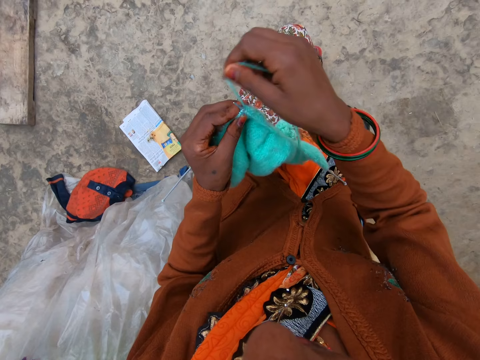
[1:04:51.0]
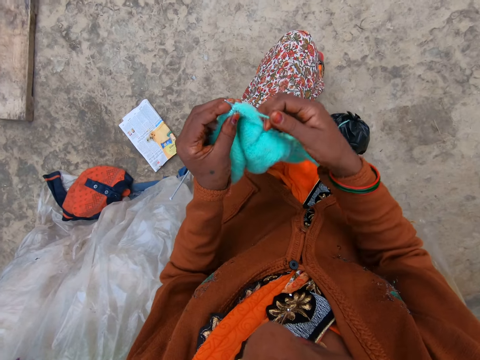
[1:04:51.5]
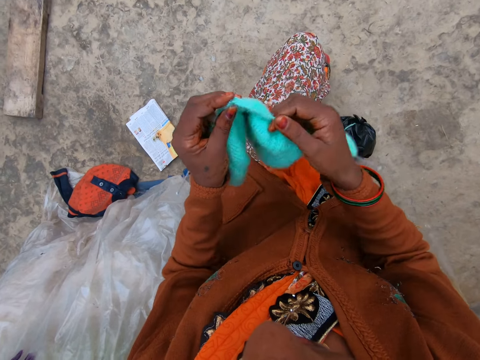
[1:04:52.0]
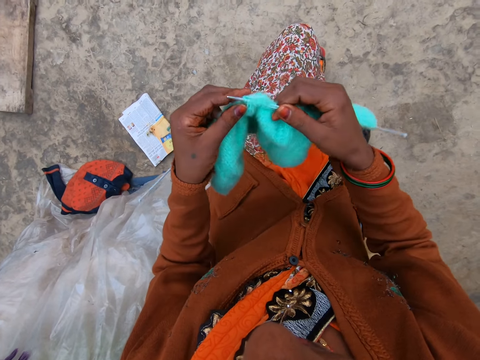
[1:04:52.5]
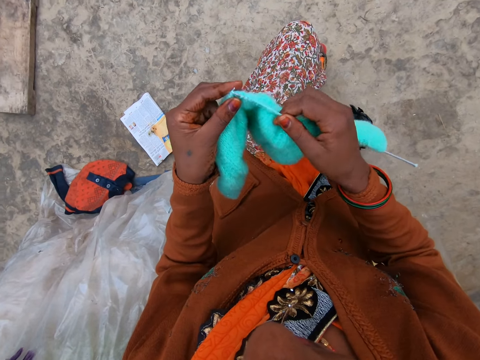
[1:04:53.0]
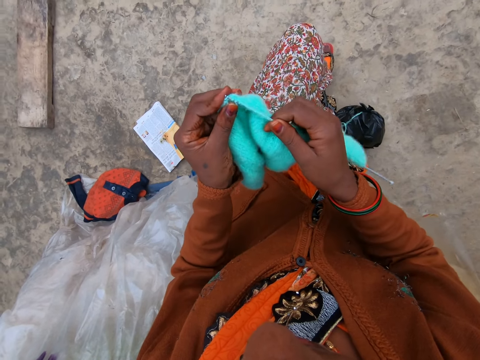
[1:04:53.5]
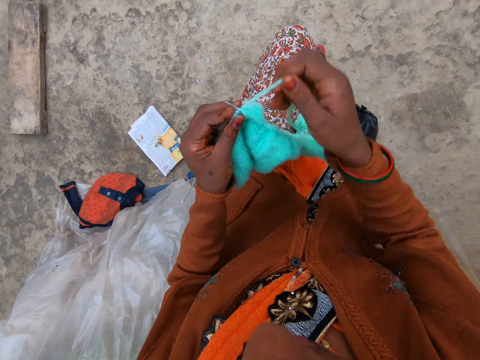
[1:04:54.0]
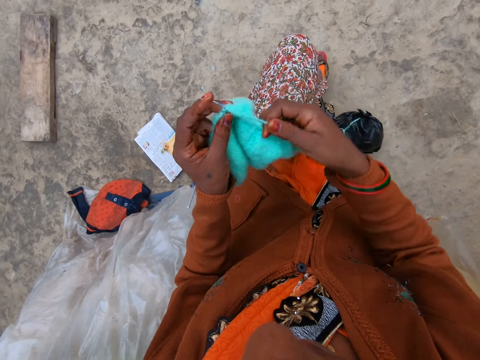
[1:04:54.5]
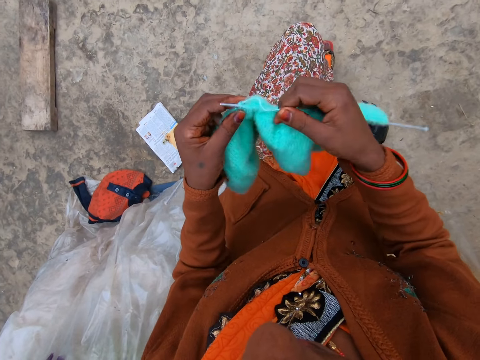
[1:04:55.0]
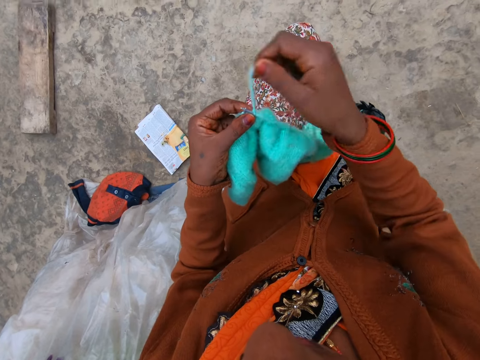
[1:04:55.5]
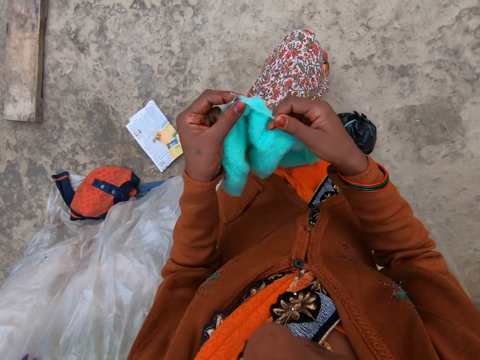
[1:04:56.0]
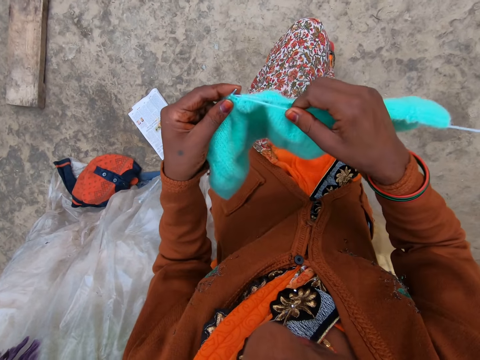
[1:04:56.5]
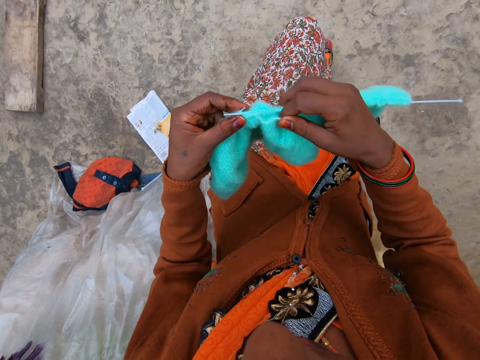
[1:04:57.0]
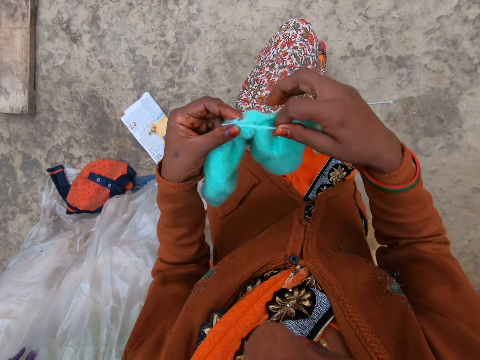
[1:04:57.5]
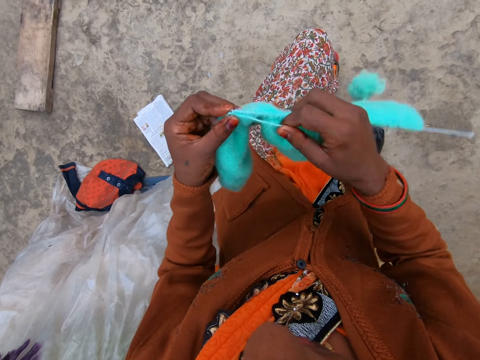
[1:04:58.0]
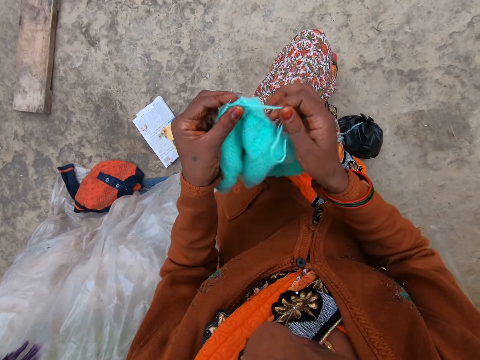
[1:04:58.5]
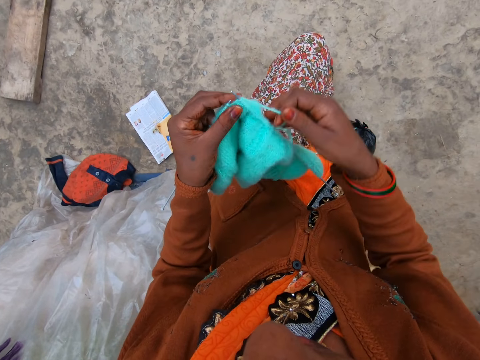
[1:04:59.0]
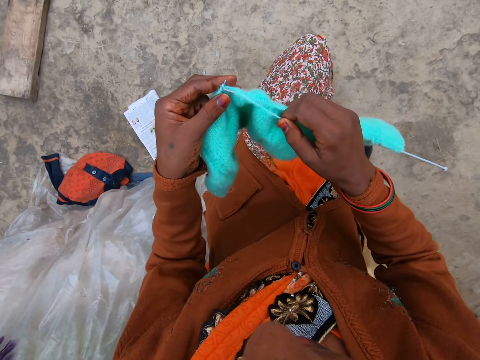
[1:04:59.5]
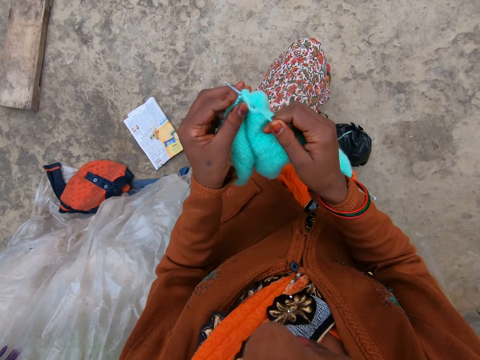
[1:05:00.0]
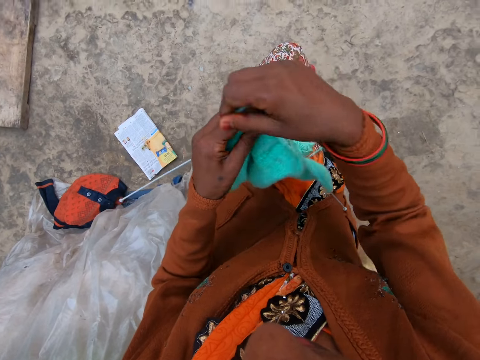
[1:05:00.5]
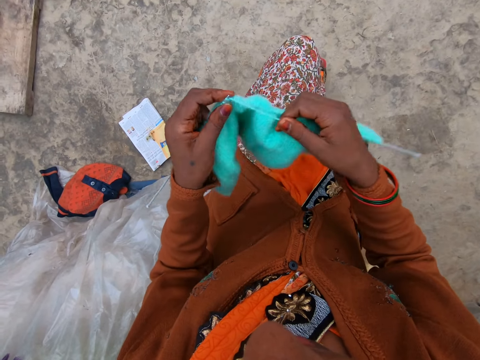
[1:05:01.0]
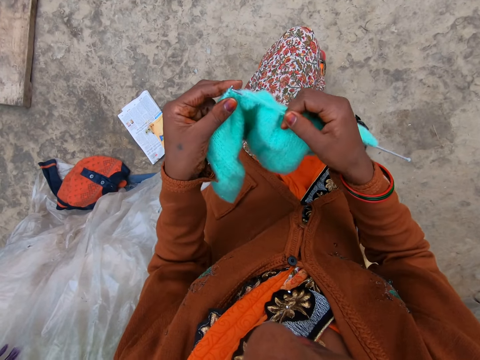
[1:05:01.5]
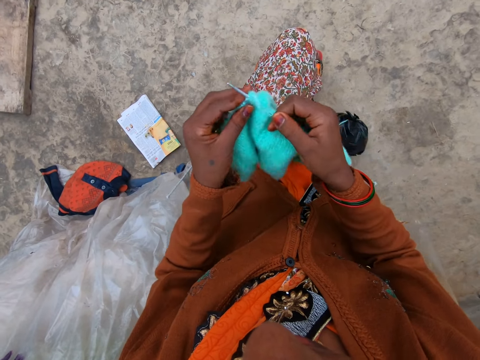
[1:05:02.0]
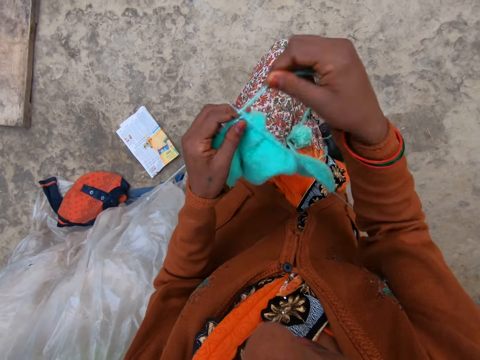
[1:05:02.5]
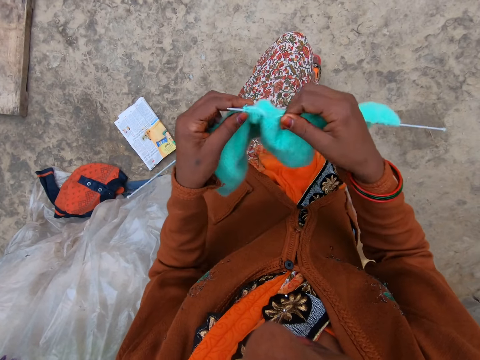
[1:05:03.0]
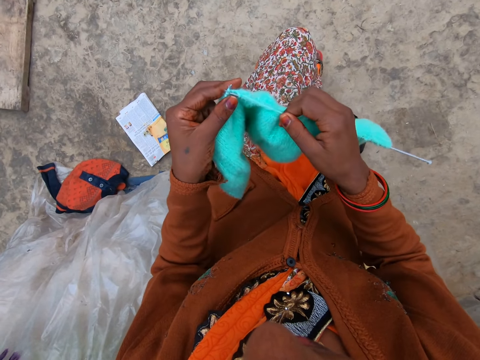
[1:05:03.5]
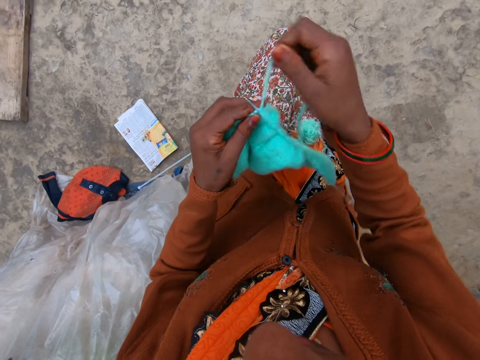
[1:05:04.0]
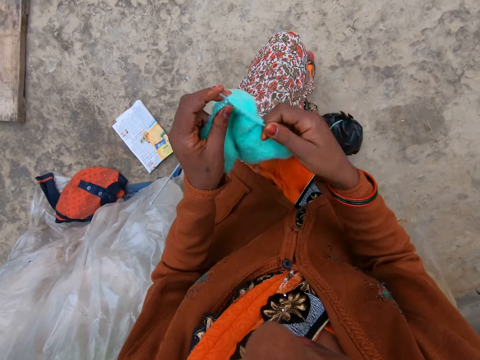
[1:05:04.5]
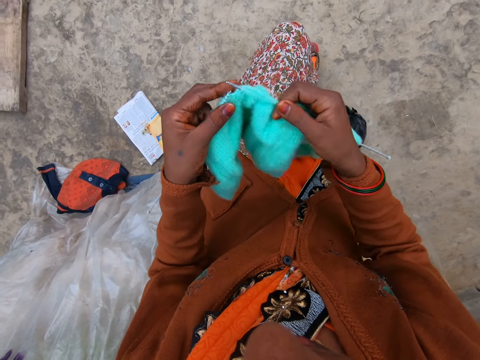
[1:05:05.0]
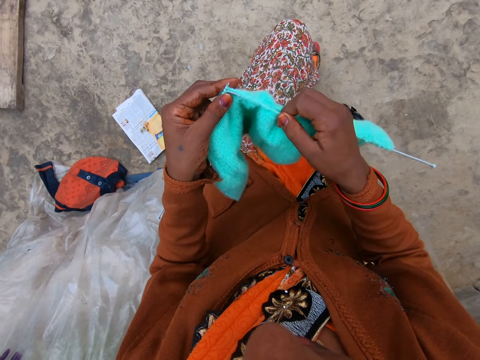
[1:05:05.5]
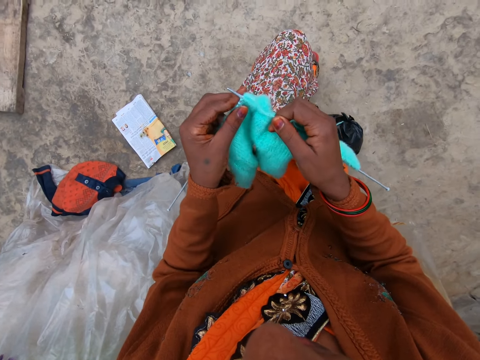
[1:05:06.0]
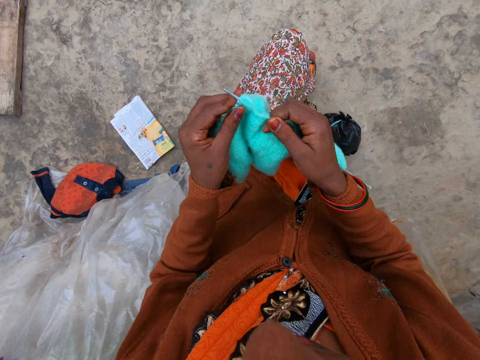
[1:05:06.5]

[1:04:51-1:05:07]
The camera wearer coils a knitting thread on a knitting needle. They knit a piece of fabric with the knitting needle. They coil the knitting thread on the knitting needle. They knit the piece of fabric with the knitting needle. They coil the knitting thread on the knitting needle. They knit the piece of fabric with the knitting needle. They coil the knitting thread on the knitting needle. They knit the piece of fabric with the knitting needle. They coil the knitting thread on the knitting needle. They knit the piece of fabric with the knitting needle. They coil the knitting thread on the knitting needle. They knit the piece of fabric with the knitting needle. They coil the knitting thread on the knitting needle. They knit the piece of fabric with the knitting needle. They coil the knitting thread on the knitting needle. They knit the piece of fabric with the knitting needle.

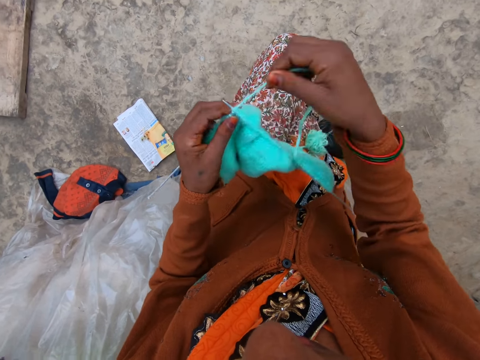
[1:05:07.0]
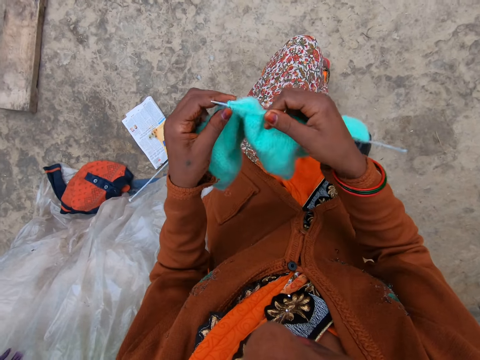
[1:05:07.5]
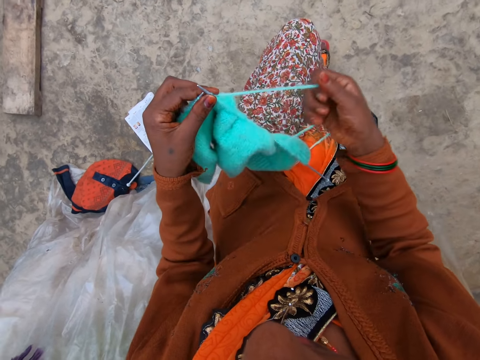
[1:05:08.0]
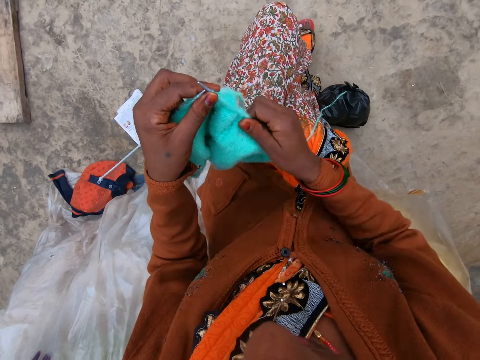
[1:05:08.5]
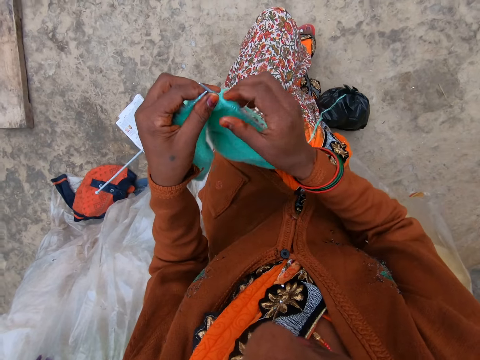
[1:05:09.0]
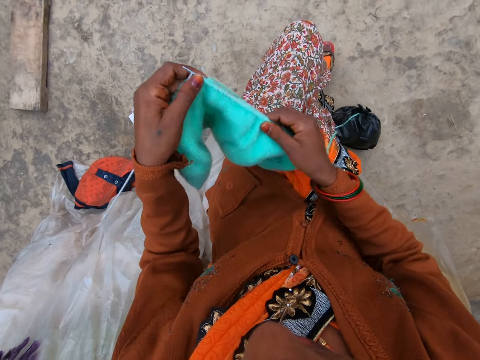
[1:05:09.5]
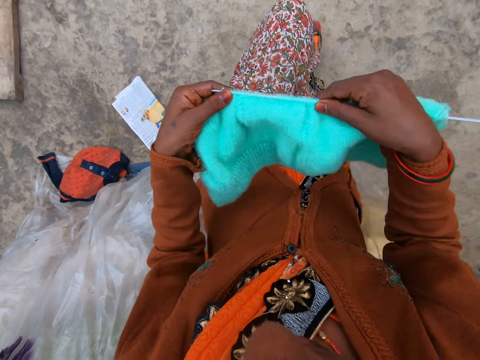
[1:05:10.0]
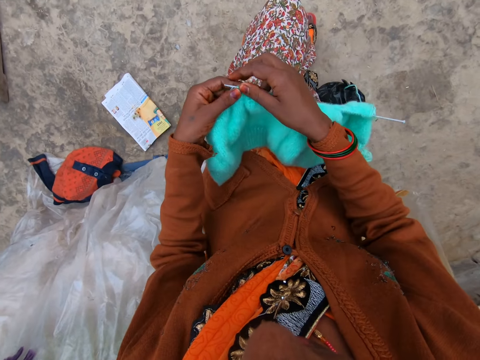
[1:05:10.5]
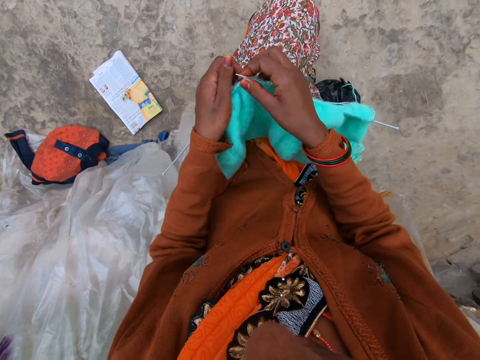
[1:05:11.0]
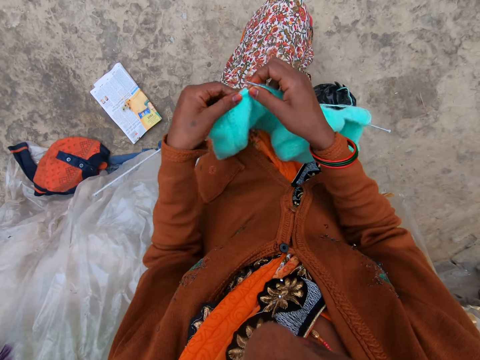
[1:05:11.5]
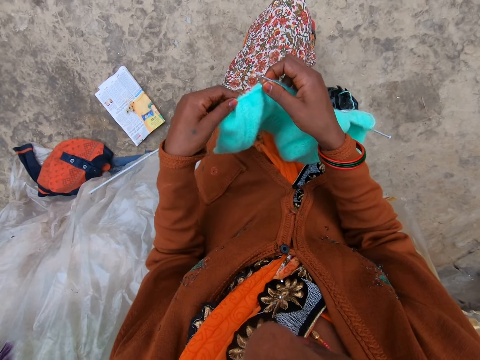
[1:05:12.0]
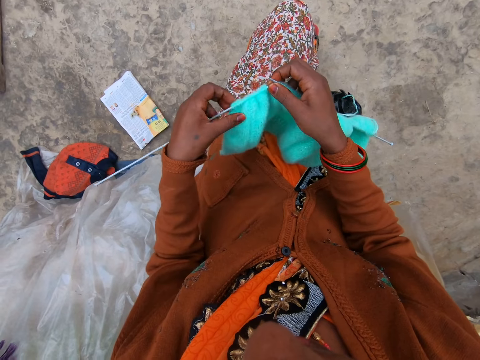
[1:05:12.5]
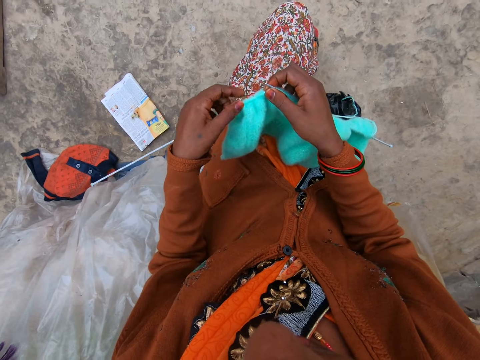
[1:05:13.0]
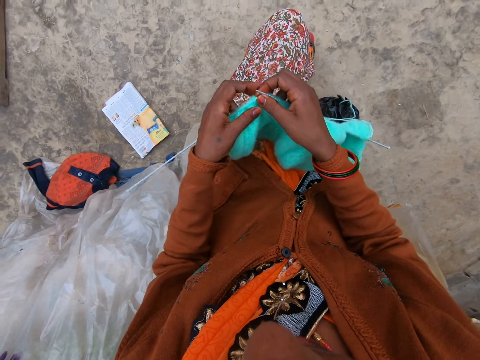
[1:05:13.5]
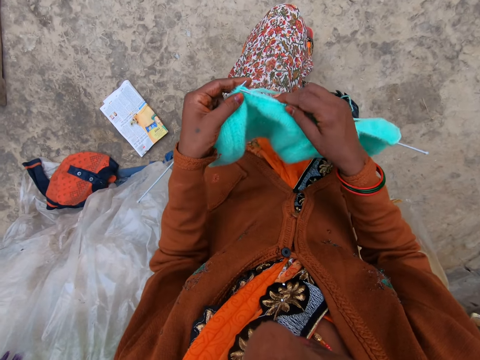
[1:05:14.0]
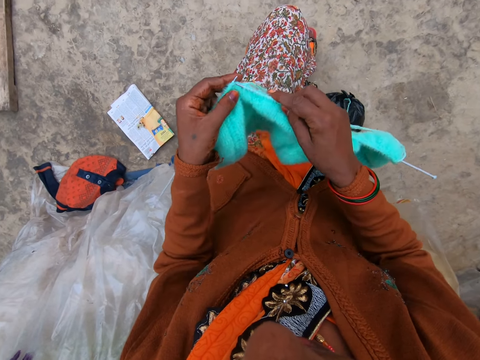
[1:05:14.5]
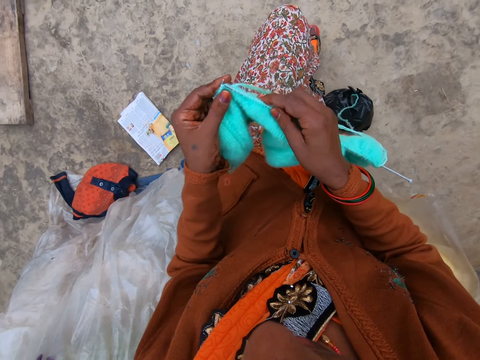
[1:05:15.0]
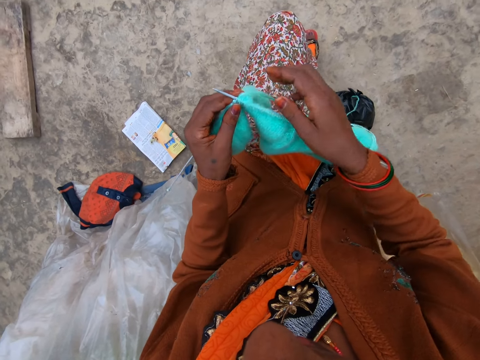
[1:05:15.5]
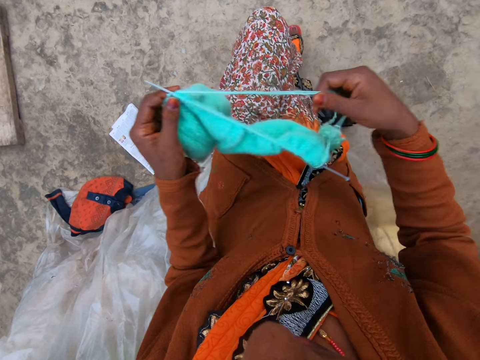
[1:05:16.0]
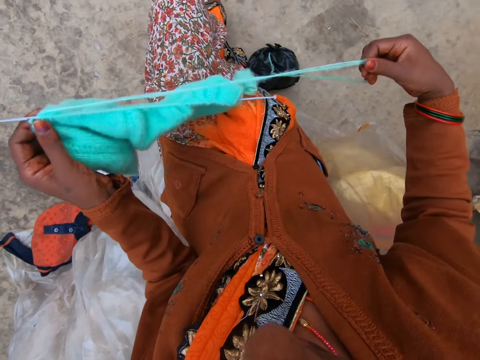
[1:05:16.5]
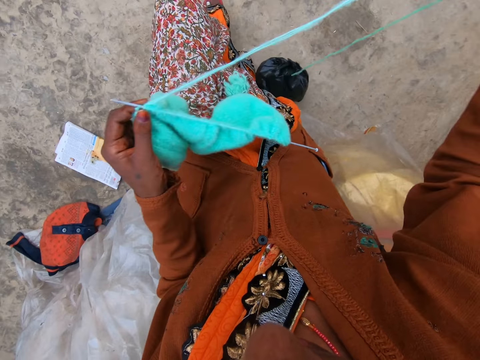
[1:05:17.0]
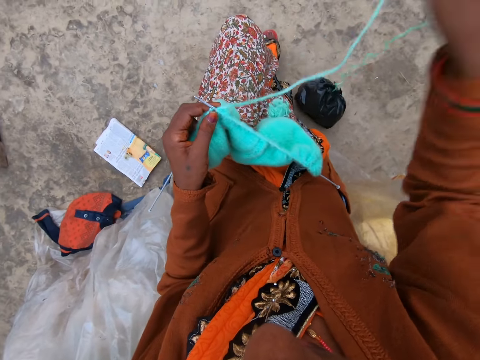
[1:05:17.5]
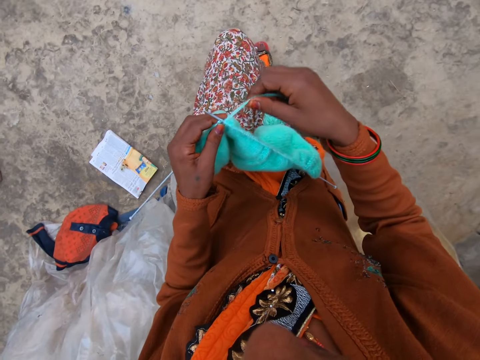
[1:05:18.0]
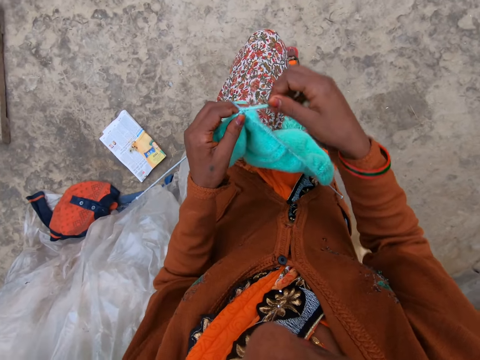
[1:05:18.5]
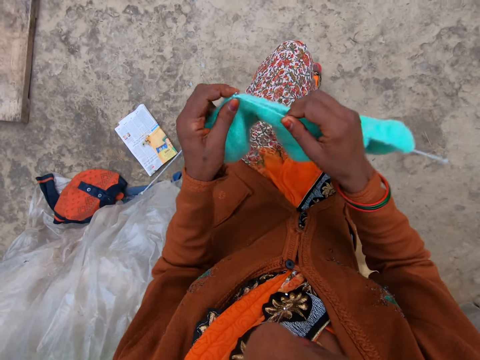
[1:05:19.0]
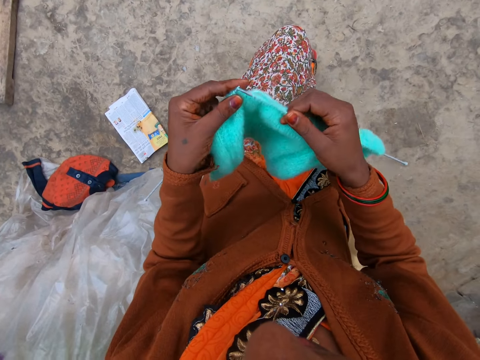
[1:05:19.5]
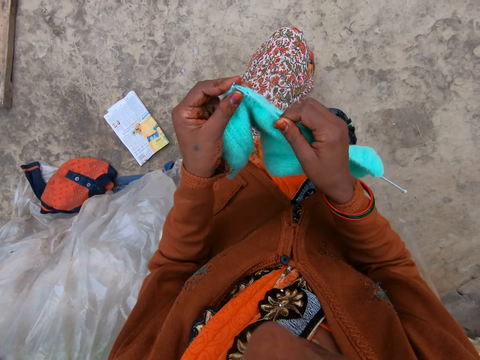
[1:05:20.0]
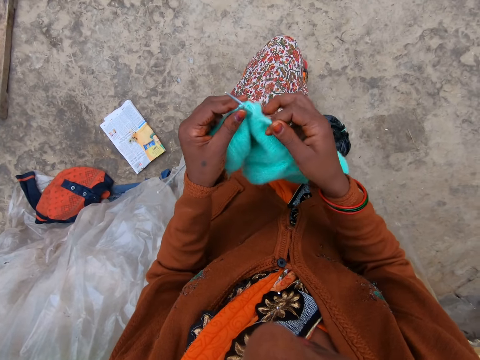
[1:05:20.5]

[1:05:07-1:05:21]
The camera wearer coils a knitting thread on a knitting needle. She knits a piece of fabric with the knitting needle. She straightens the knitting thread with her hand. She adjusts the knitted fabric on the knitting needle. She knits the piece of fabric with the knitting needle. She straightens the knitting thread with her hand. She pulls the thread. She coils the knitting thread on the knitting needle. She knits the piece of fabric with the knitting needle.
